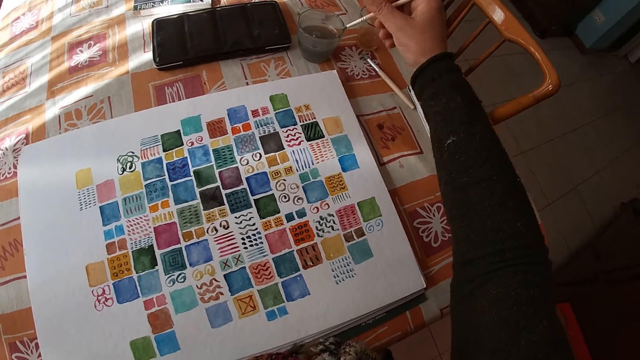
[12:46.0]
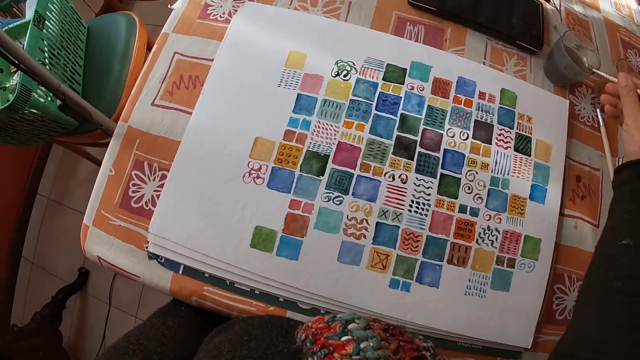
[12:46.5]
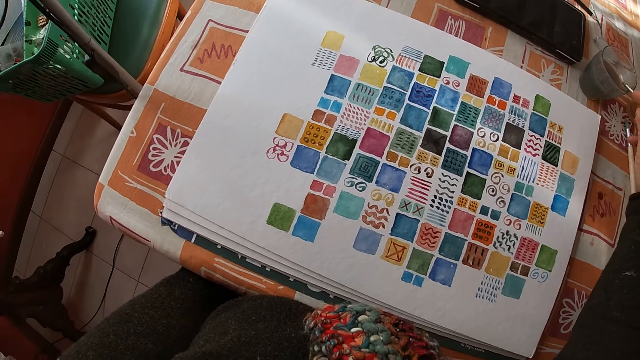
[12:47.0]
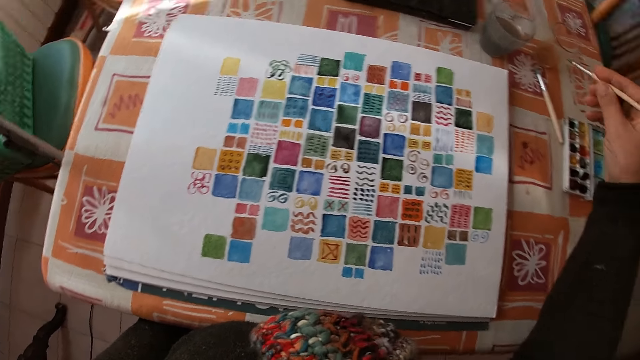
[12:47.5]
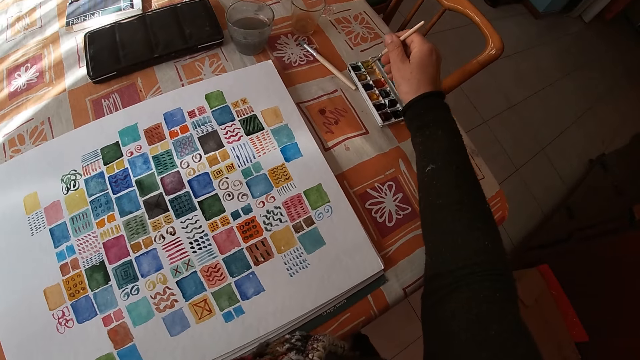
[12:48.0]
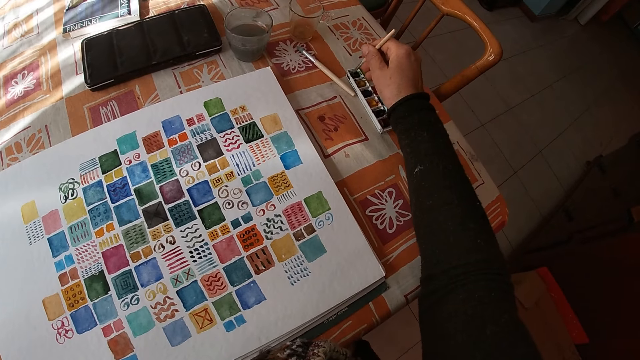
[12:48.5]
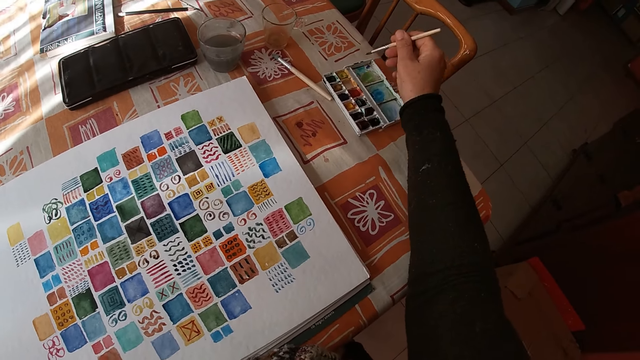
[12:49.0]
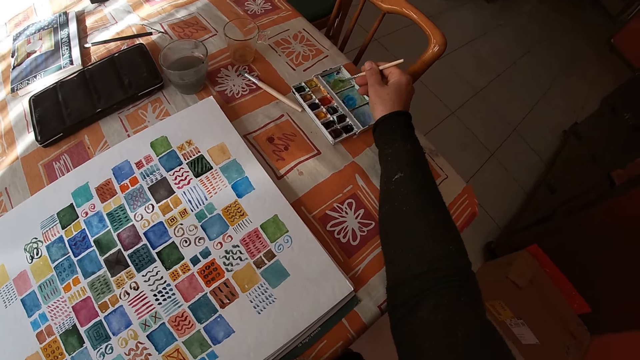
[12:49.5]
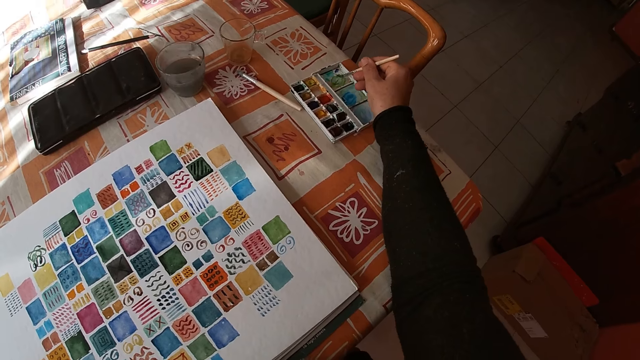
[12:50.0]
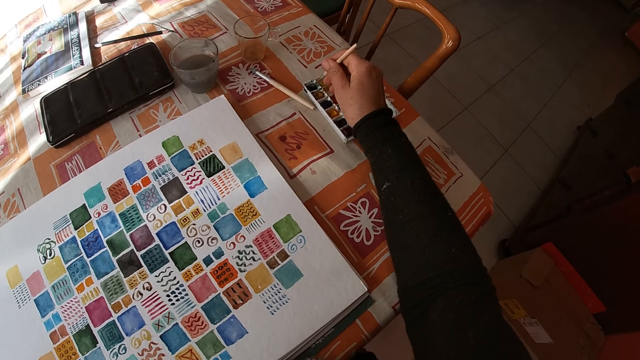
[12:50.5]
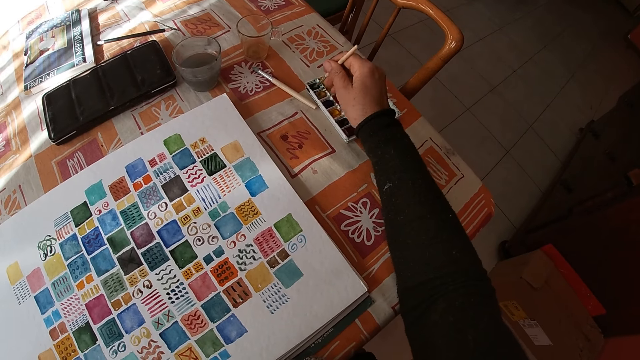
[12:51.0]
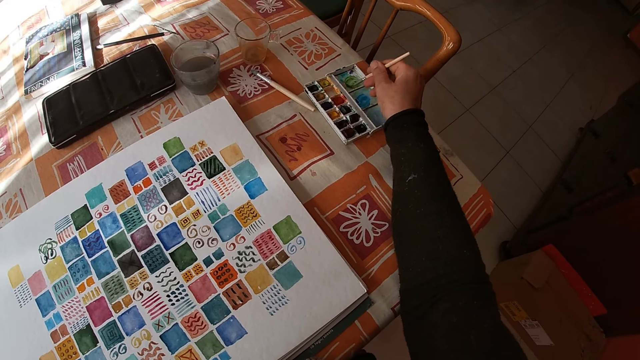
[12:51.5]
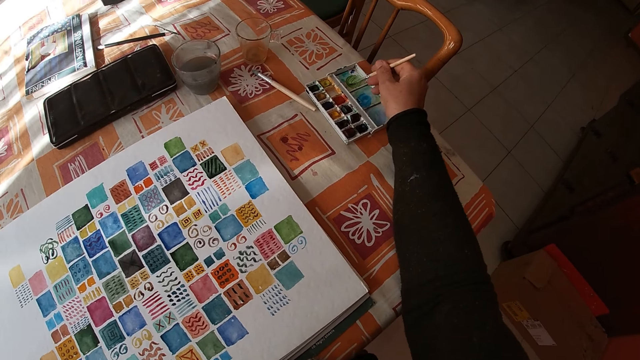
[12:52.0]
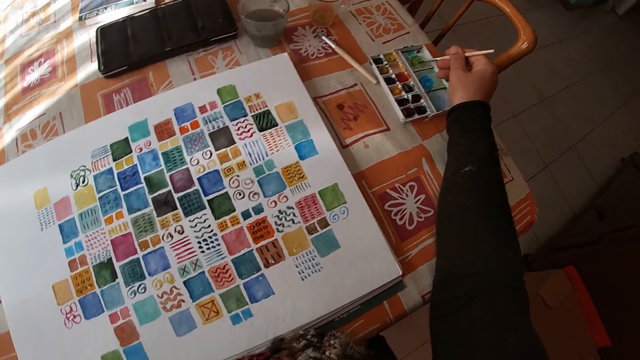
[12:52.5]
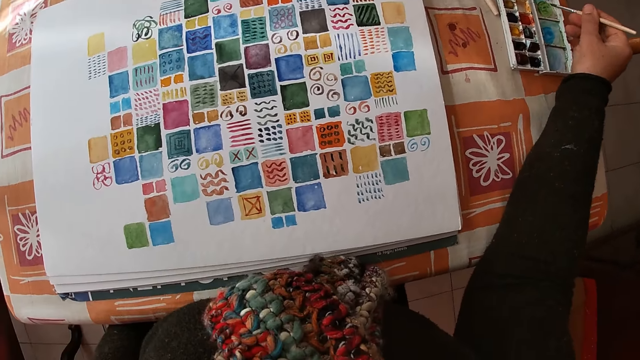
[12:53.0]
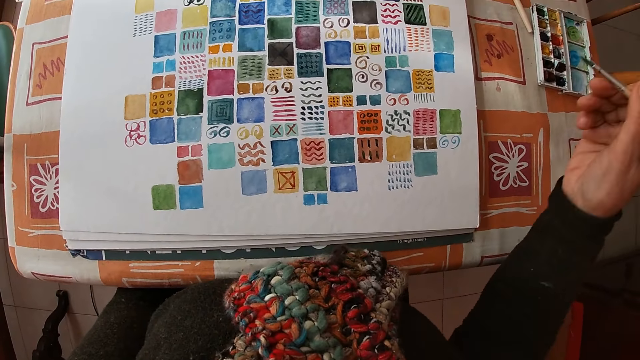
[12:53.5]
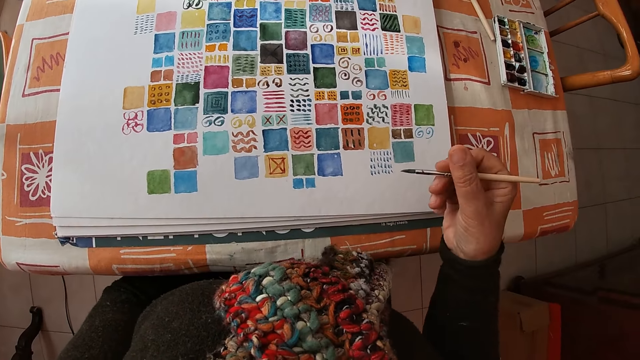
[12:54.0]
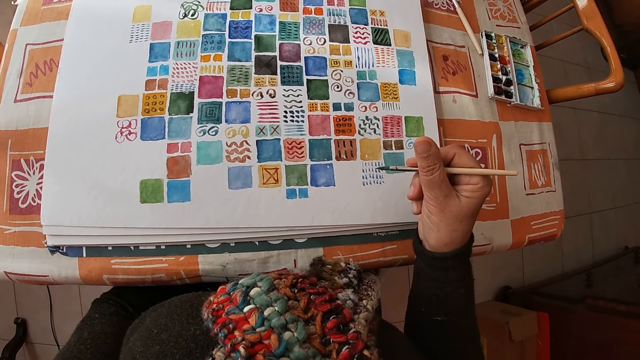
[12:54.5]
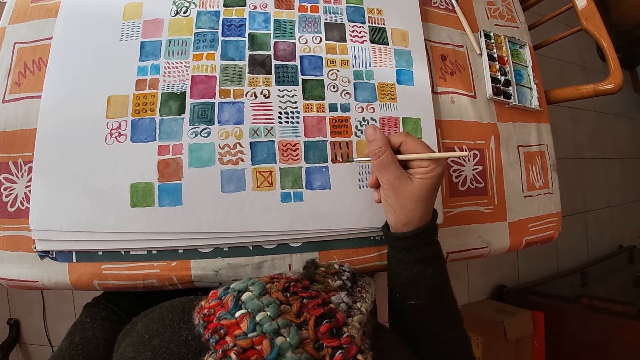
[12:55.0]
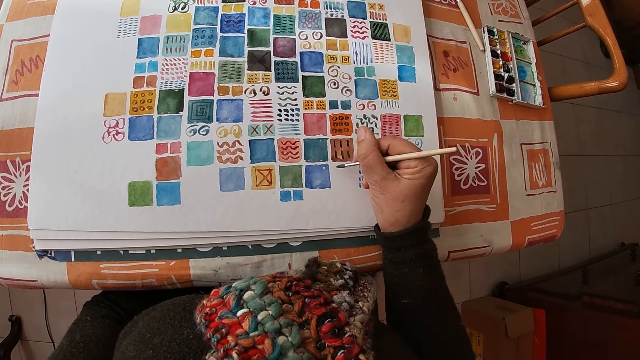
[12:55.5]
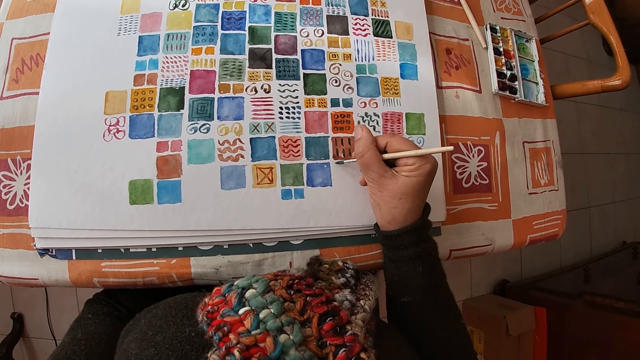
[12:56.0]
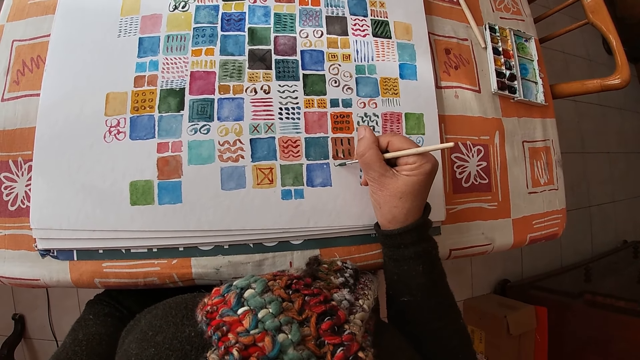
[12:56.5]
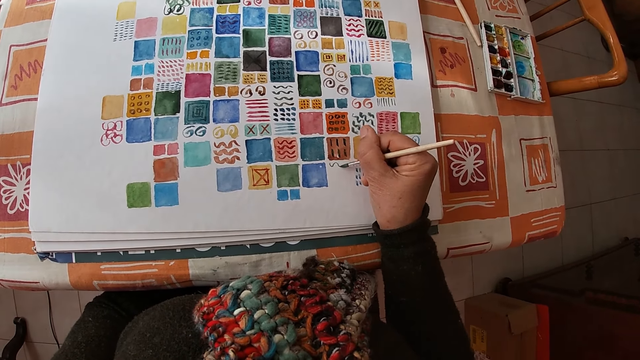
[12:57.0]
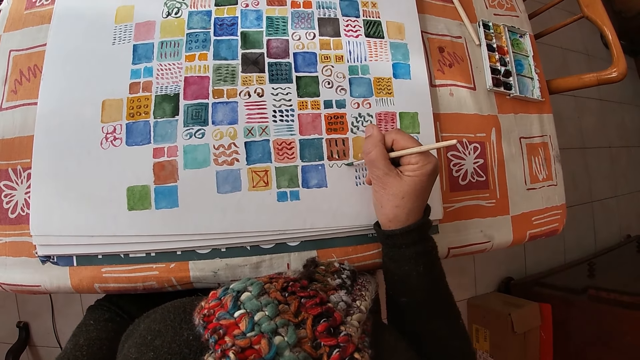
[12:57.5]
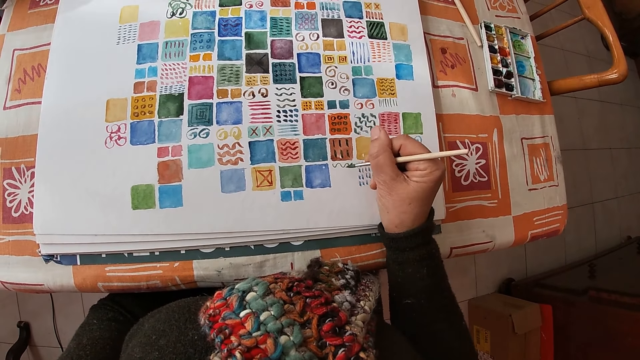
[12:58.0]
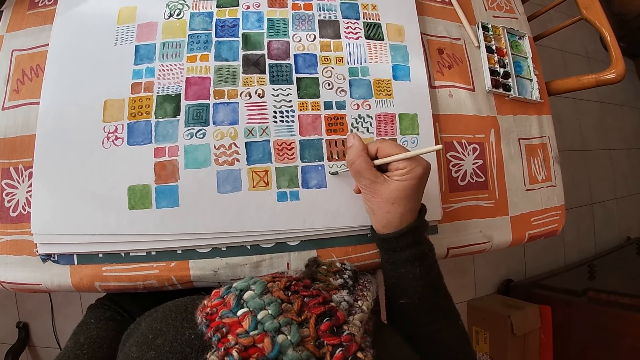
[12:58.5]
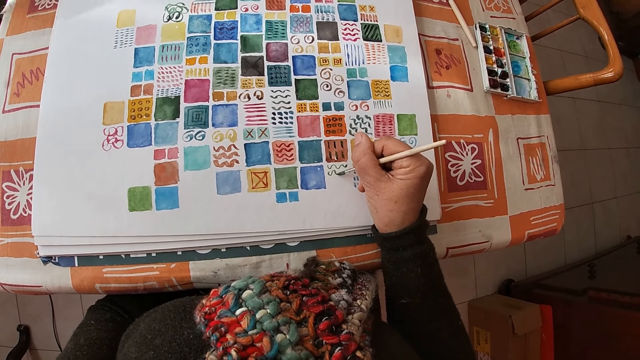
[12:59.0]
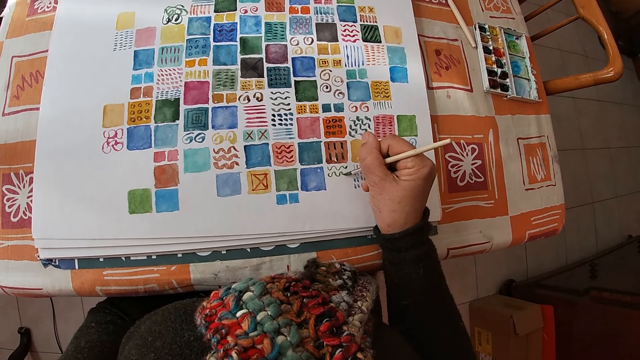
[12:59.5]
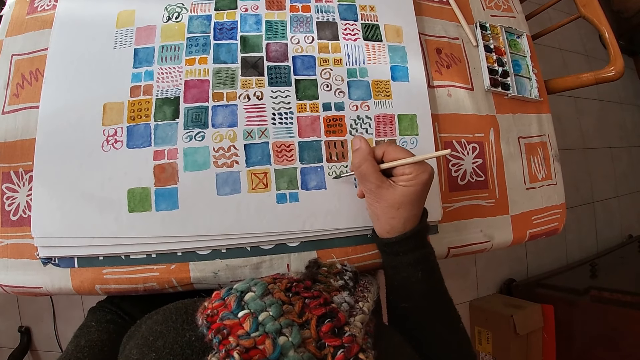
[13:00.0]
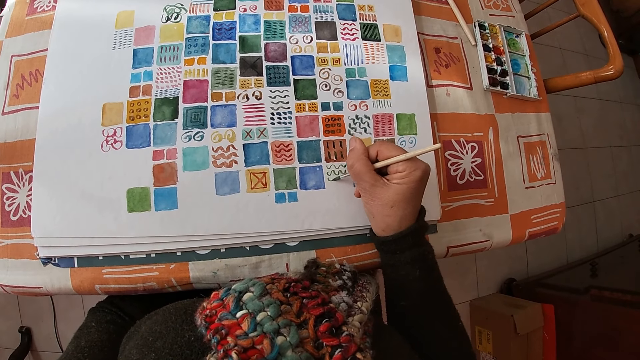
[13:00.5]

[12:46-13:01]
The camera wearer dips the paint pen in the paint. She rubs the paint brush into the paint set on the dining table with her right hand. She rubs on the side of the paint set on the dining table with the paint brush in her right hand. She rubs the paint brush into the paint set on the dining table with her right hand. She rubs on the side of the paint set on the dining table with the paint brush in her right hand. She paints on the canvas sheet on the dining table with the paint brush in her right hand.

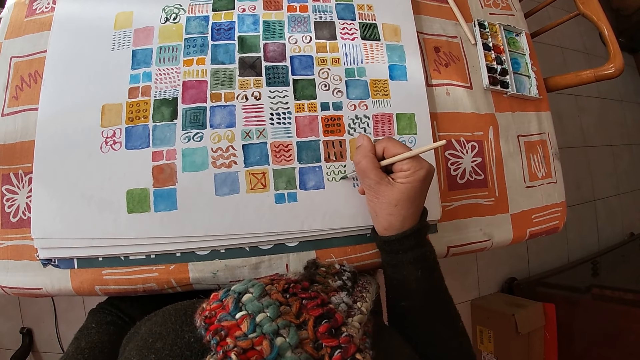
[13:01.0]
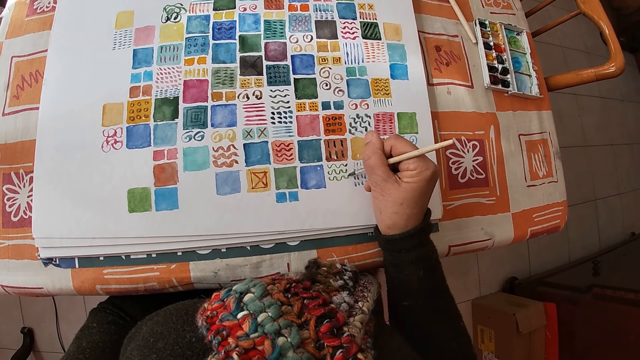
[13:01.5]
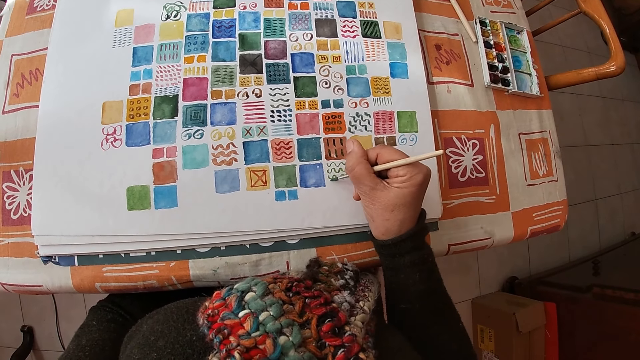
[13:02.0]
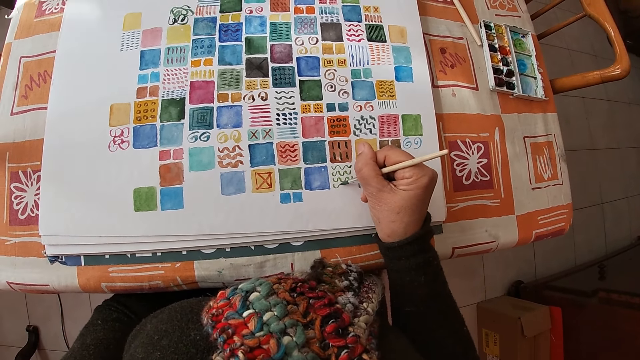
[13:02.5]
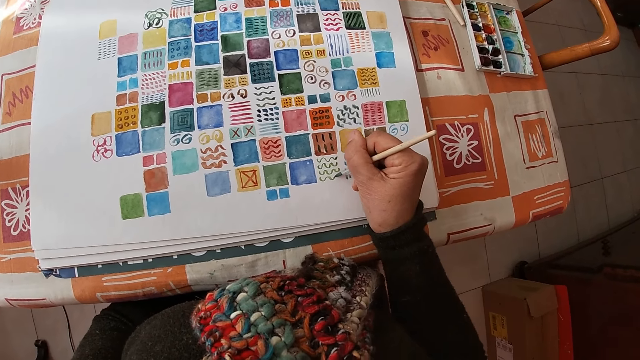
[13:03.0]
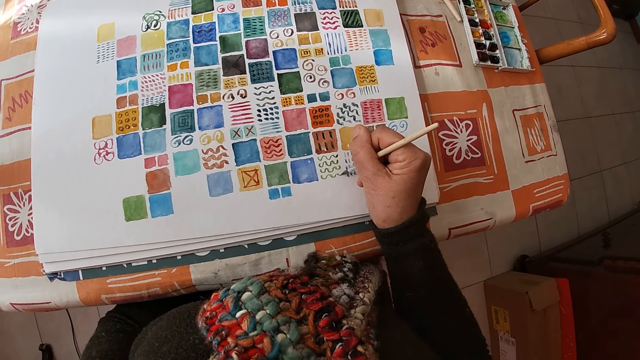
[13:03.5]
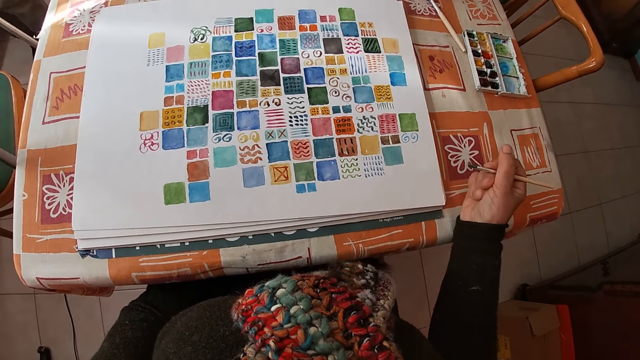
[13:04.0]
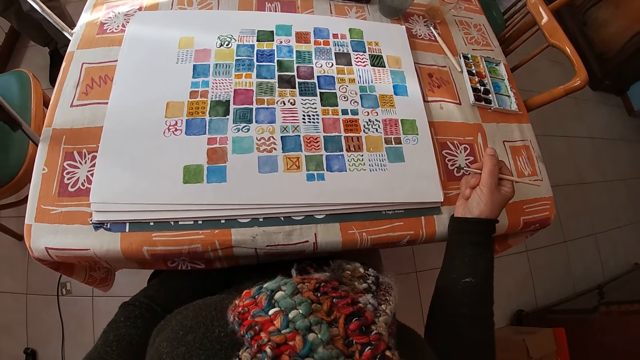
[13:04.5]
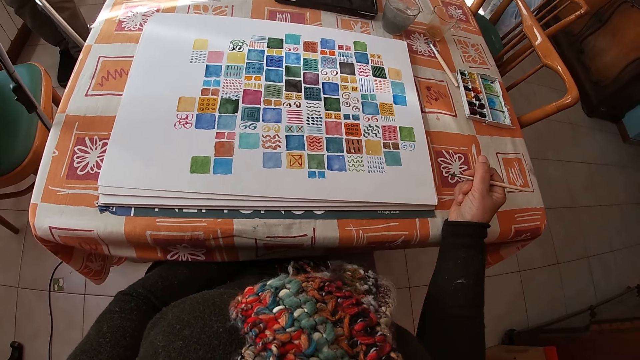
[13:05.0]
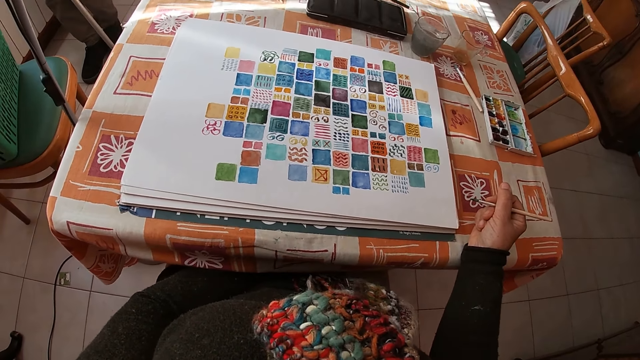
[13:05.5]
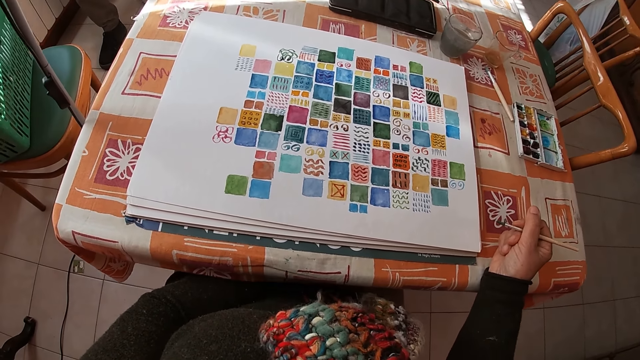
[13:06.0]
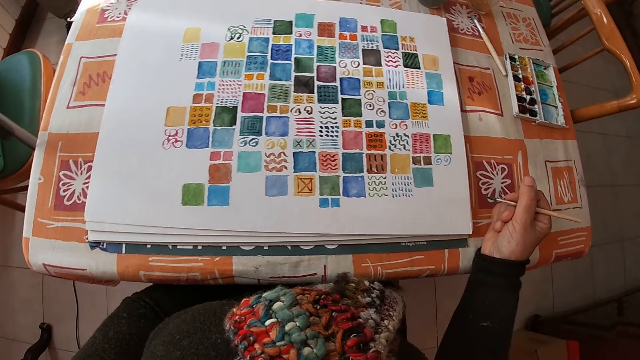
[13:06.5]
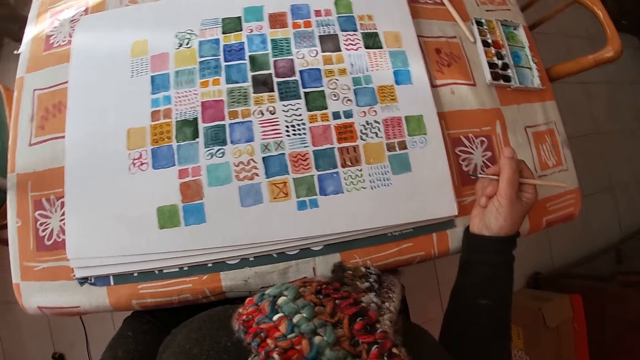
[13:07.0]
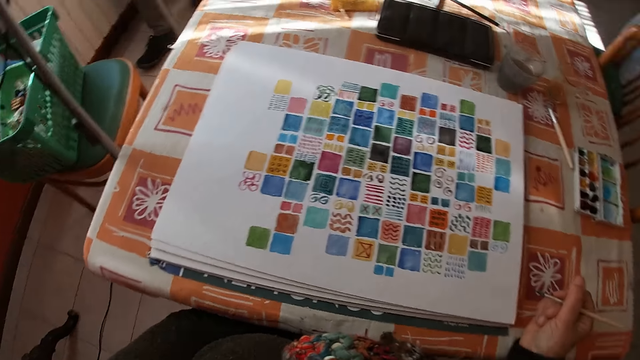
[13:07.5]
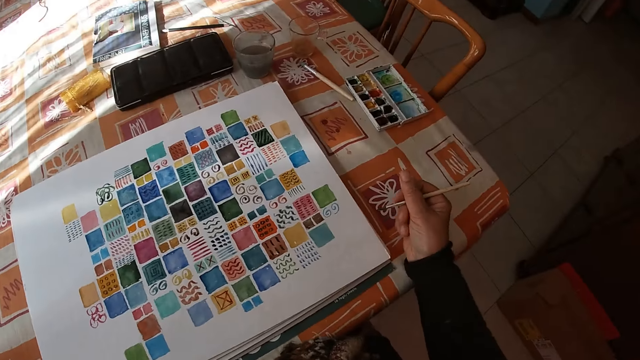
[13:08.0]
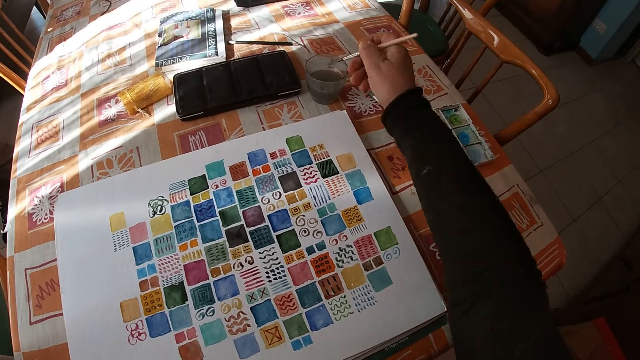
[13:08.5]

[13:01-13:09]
The camera wearer rests her right hand on the dining table. A man mops the floor.
